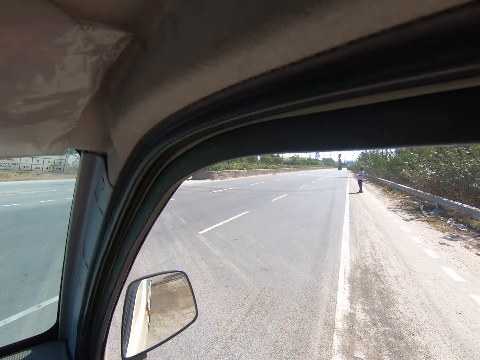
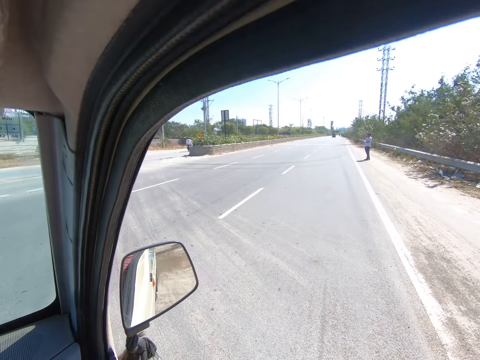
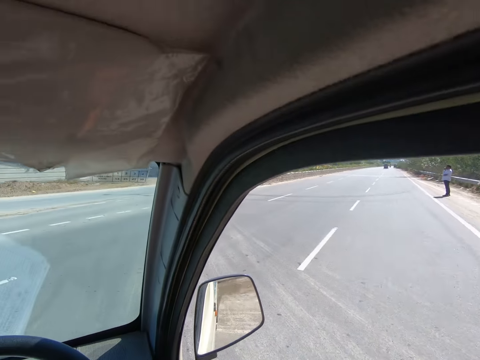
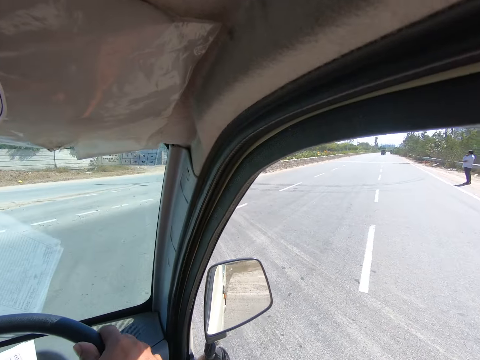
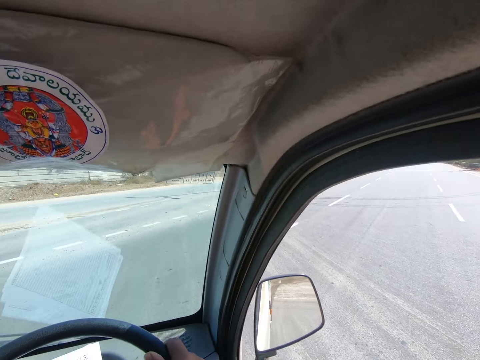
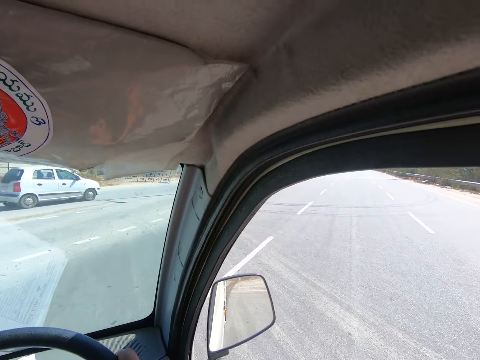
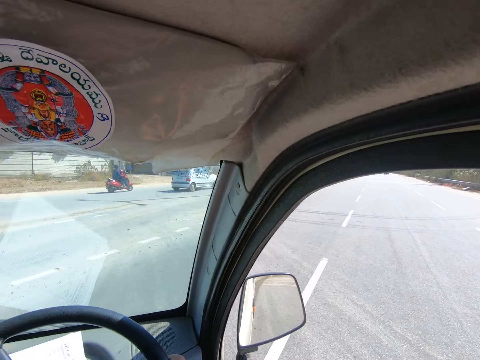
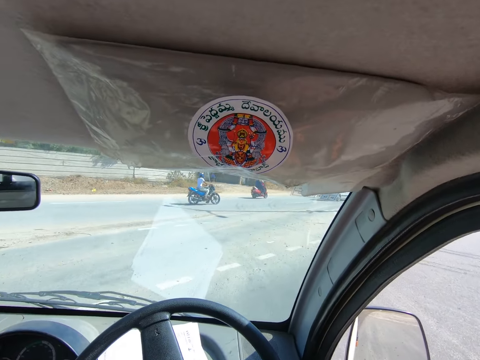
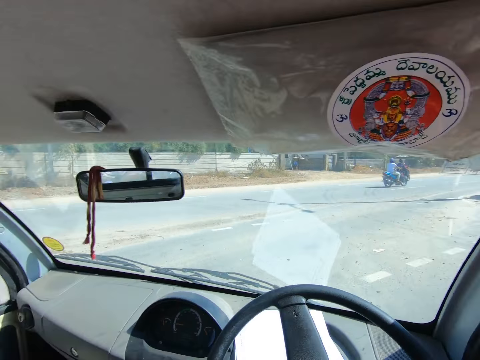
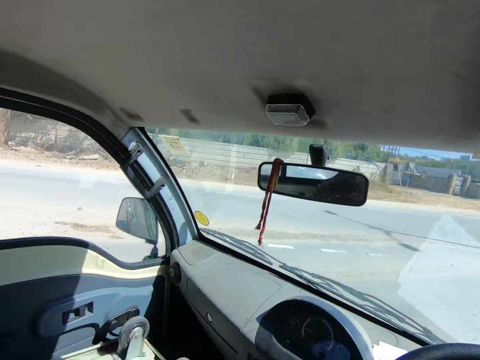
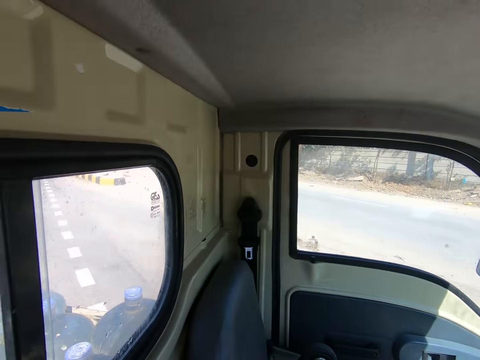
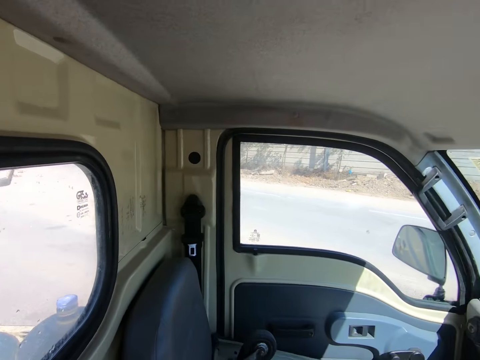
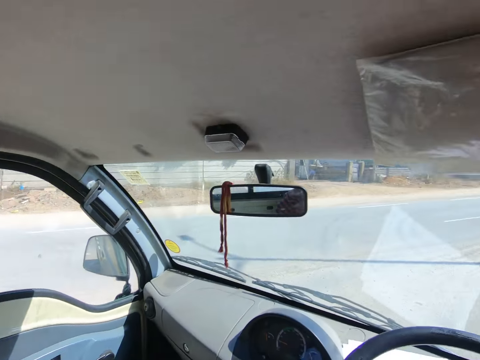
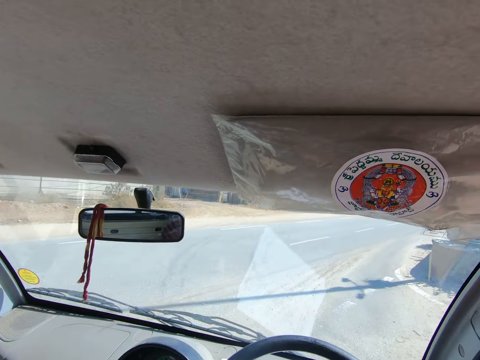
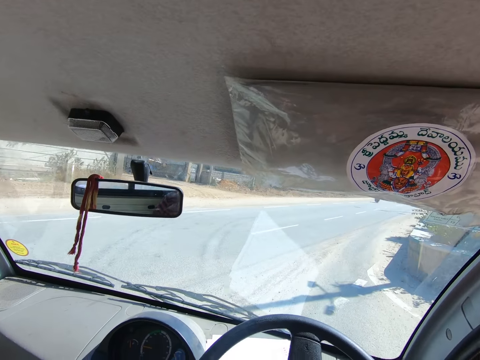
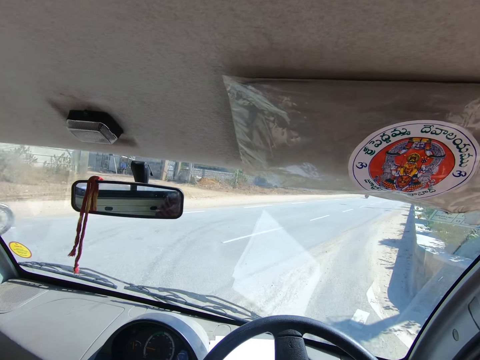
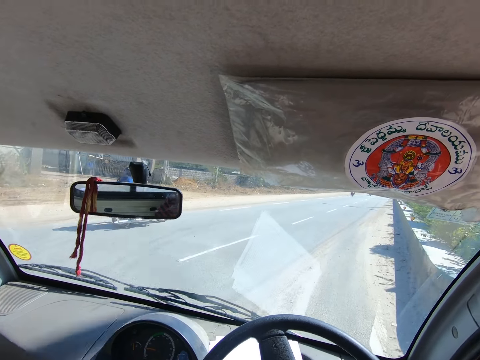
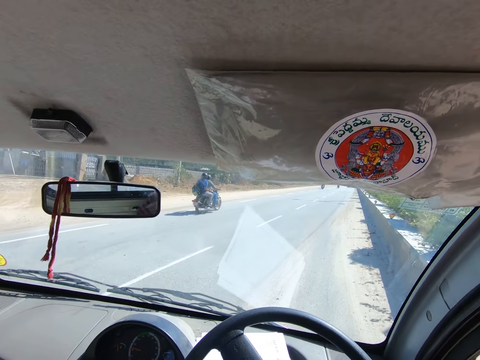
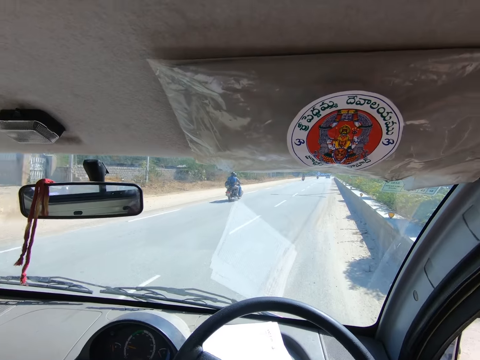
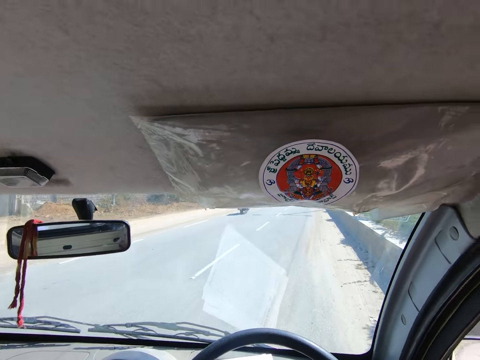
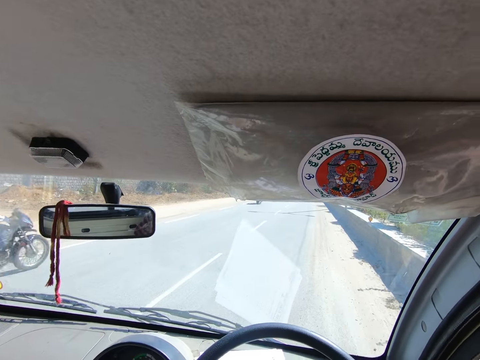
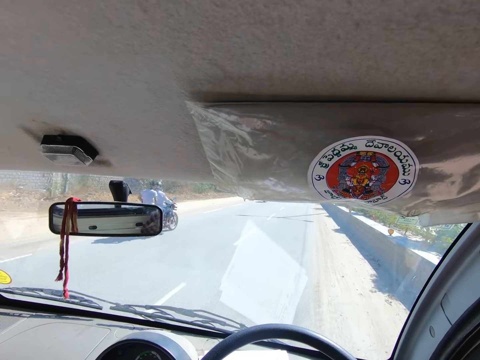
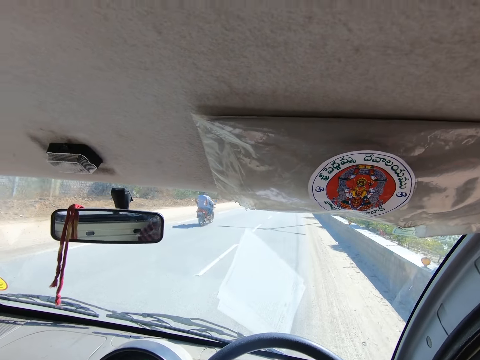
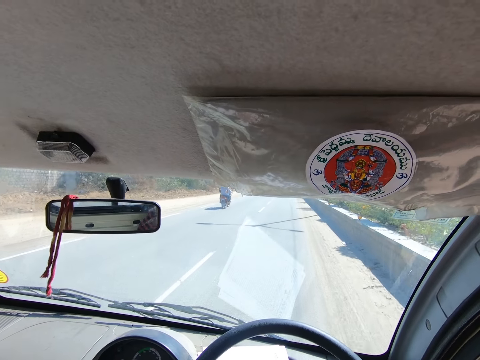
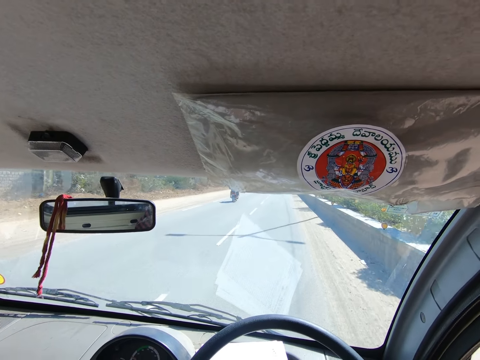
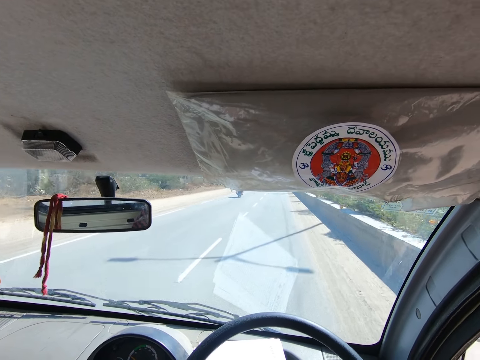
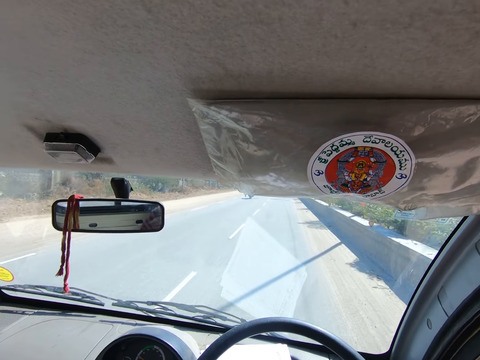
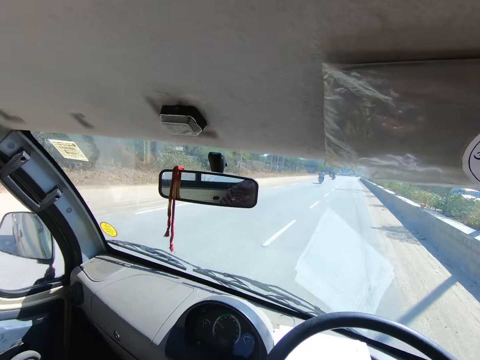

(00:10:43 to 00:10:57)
A white car drives past the camera wearer. An orange motorcycle rides past the camera wearer. A blue motorcycle rides past the camera wearer. A black motorcycle rides past the camera wearer. A black motorcycle rides past the camera wearer again.

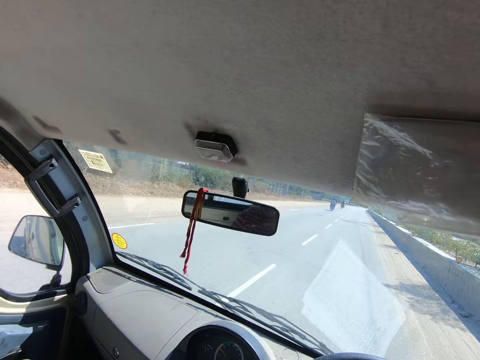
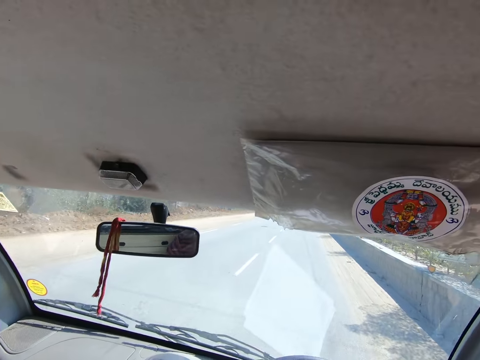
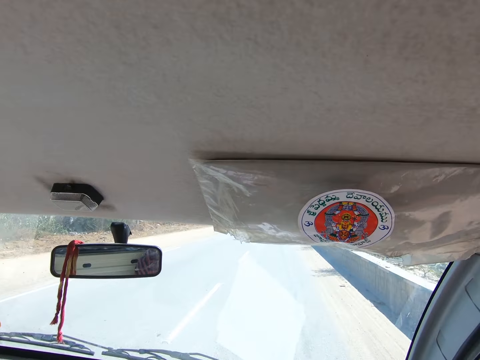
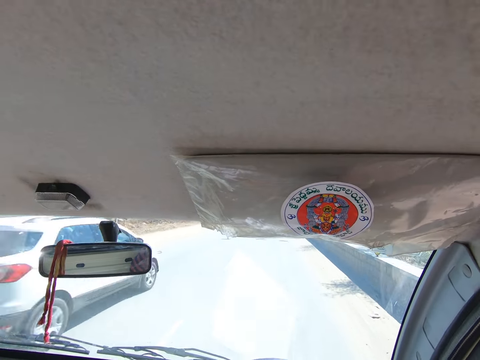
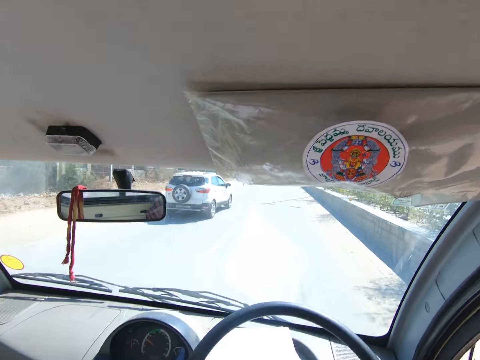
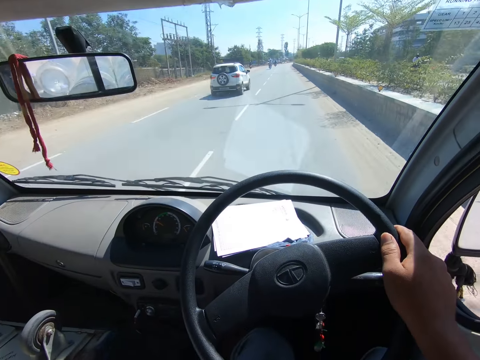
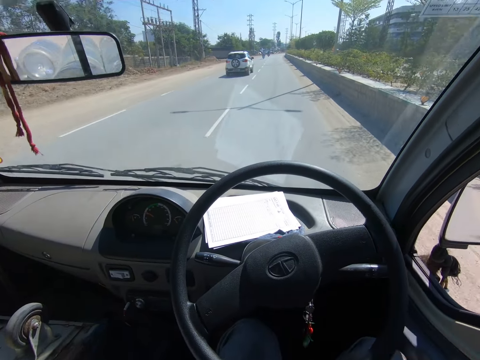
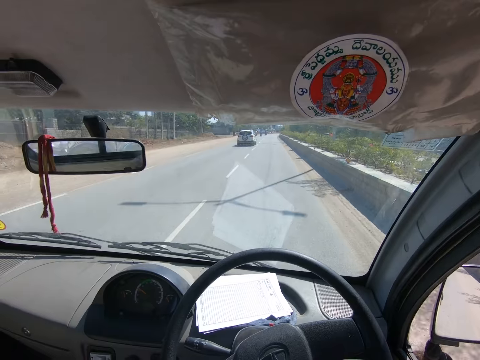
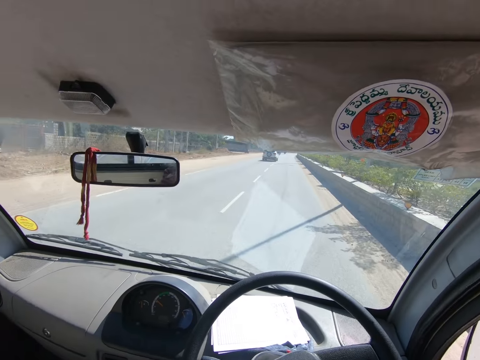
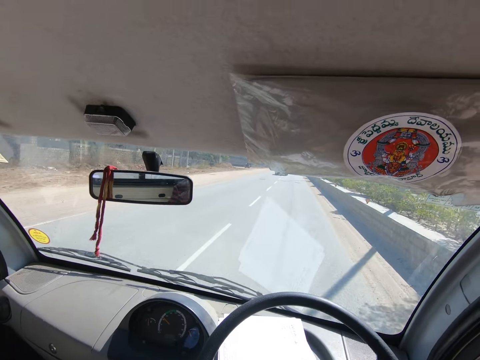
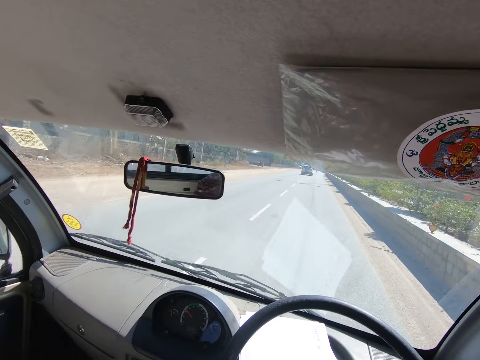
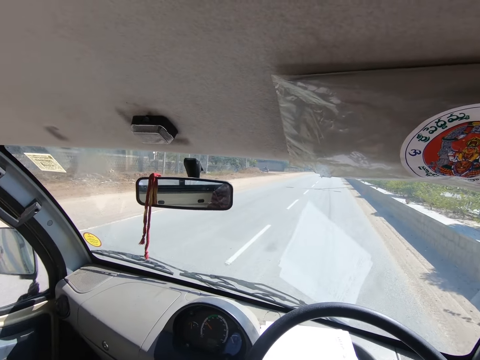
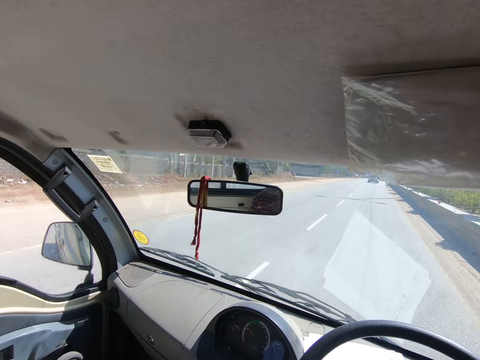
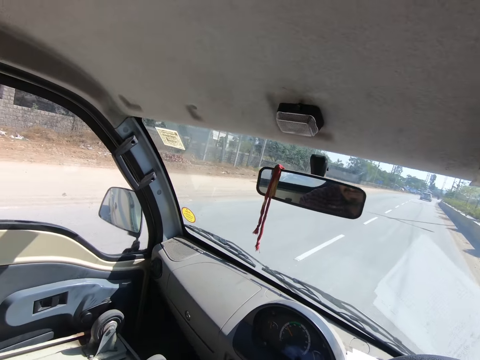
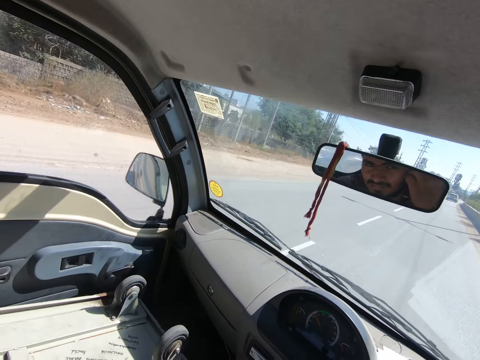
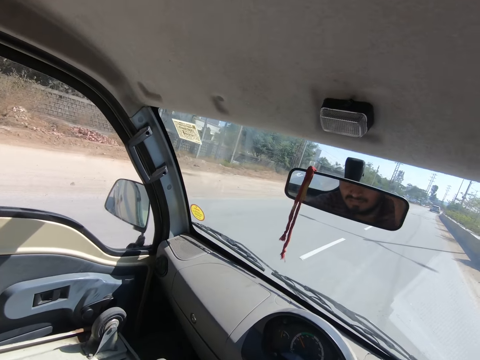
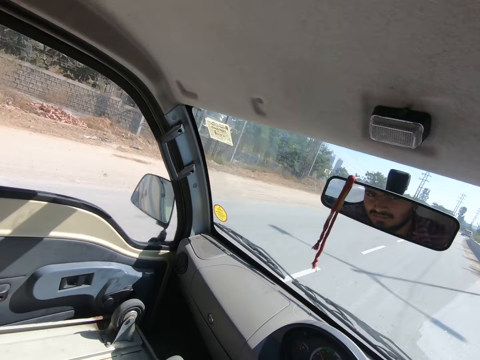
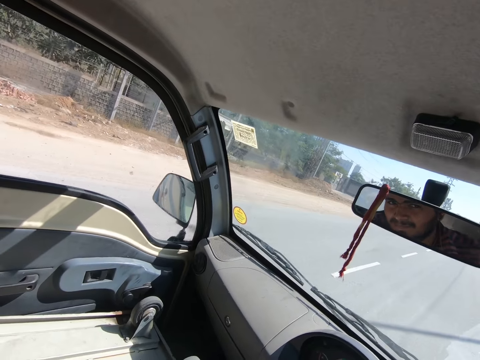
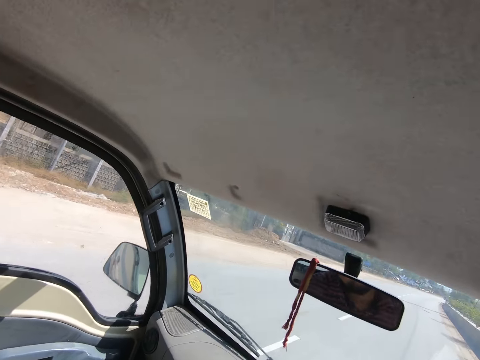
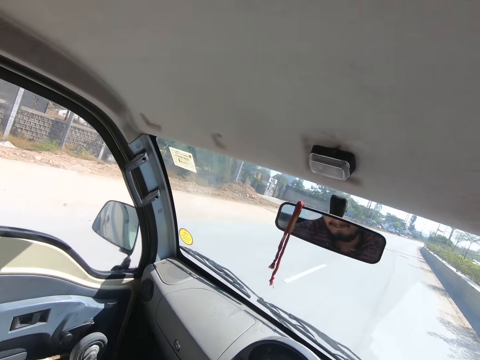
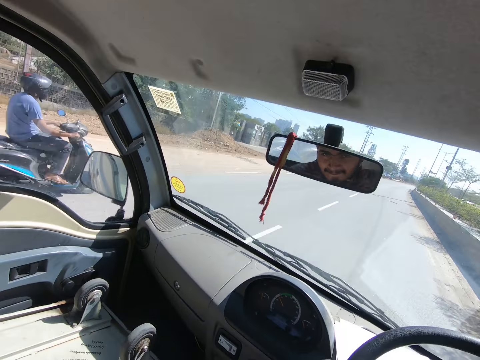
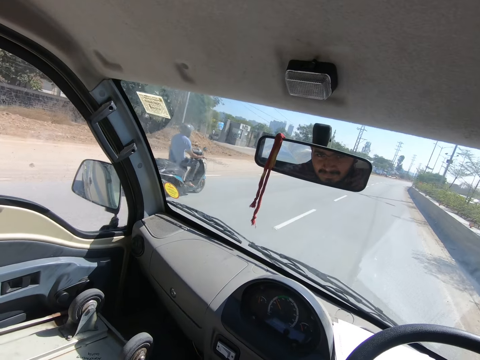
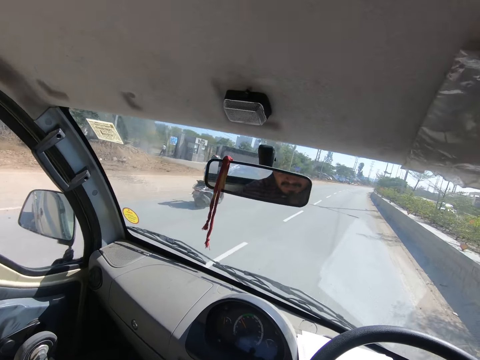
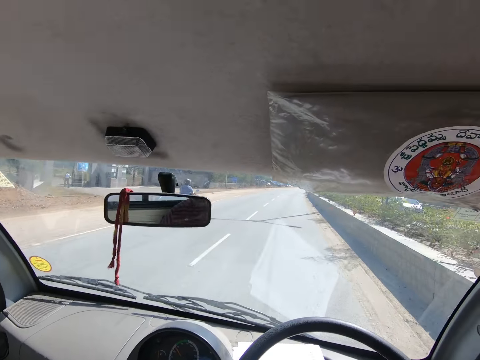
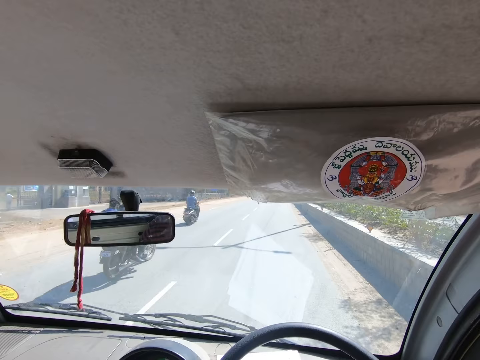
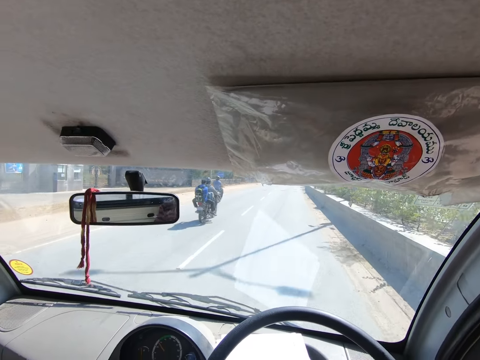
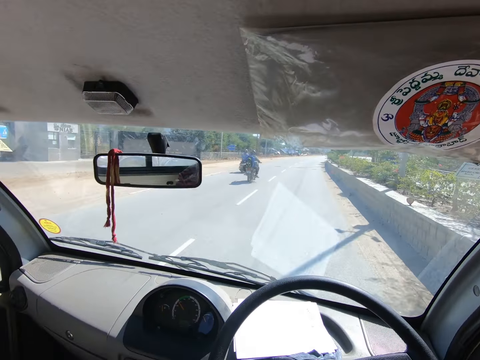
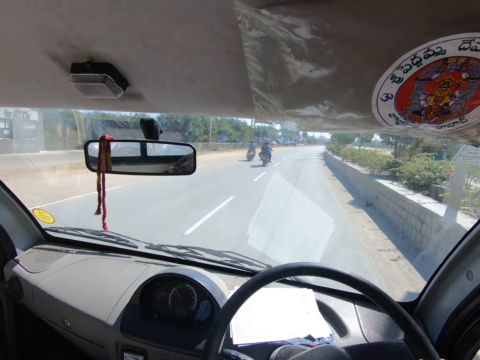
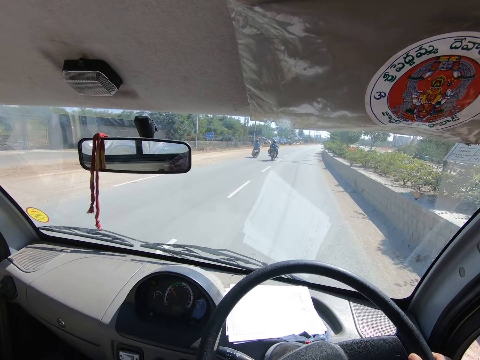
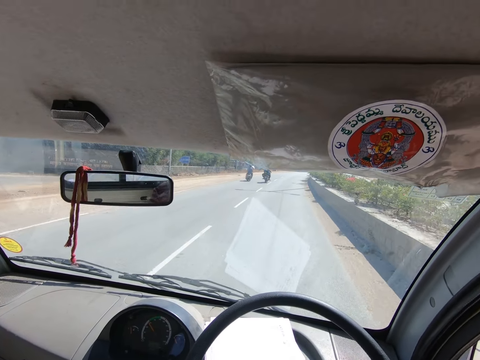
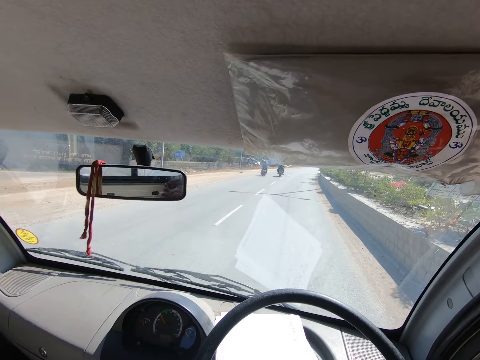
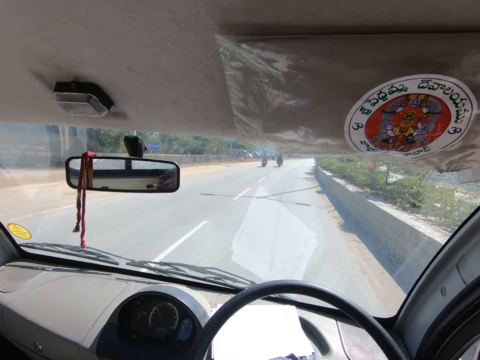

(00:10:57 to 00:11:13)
A white car drives past the camera wearer. The camera wearer touches his face with his right hand. A black motorcycle rides past the camera wearer. A black motorcycle rides past the camera wearer again.
